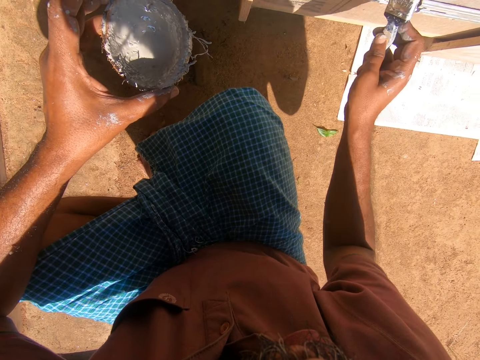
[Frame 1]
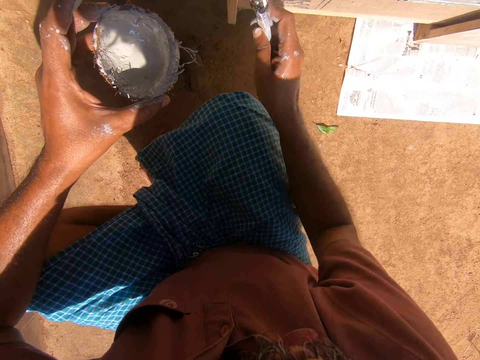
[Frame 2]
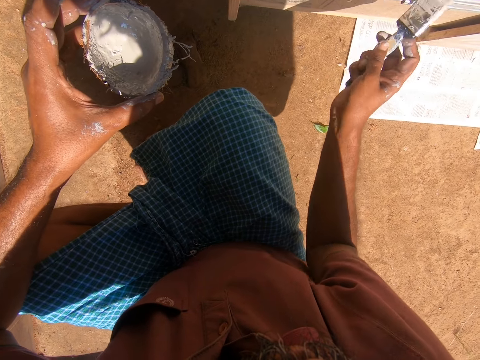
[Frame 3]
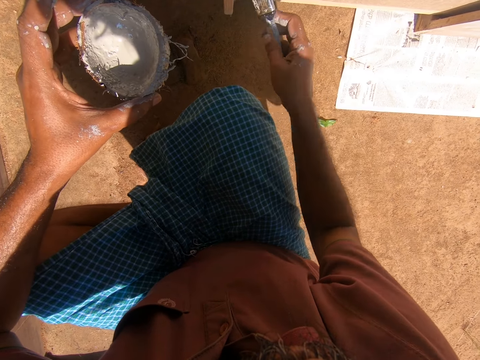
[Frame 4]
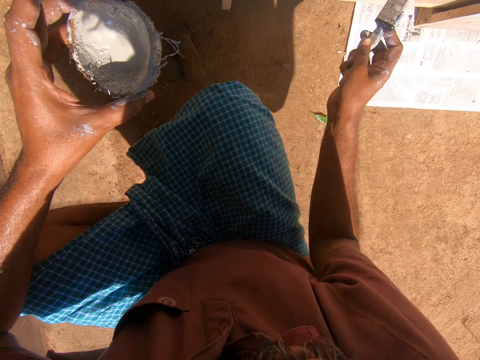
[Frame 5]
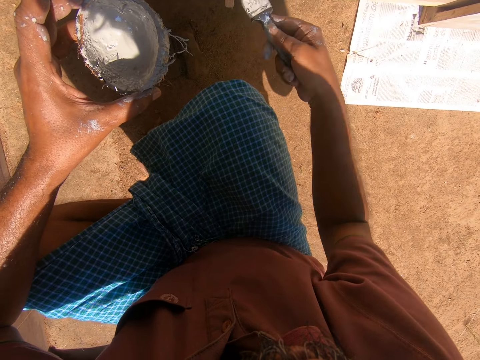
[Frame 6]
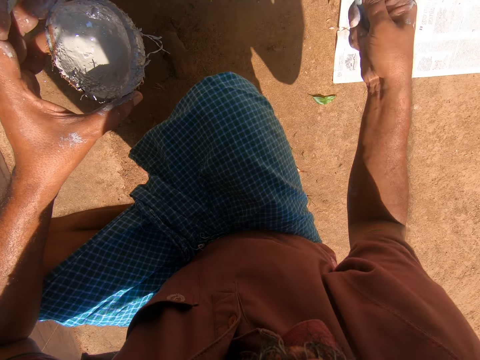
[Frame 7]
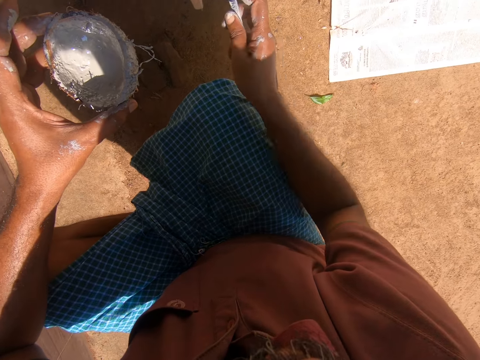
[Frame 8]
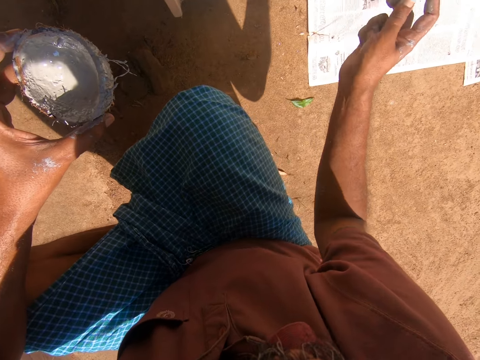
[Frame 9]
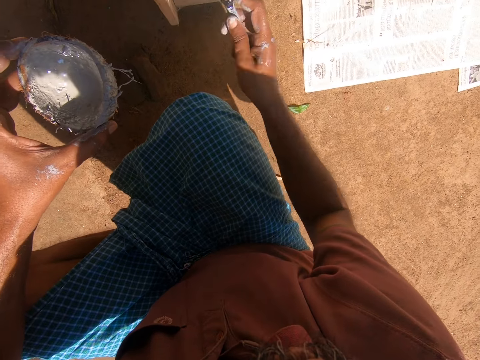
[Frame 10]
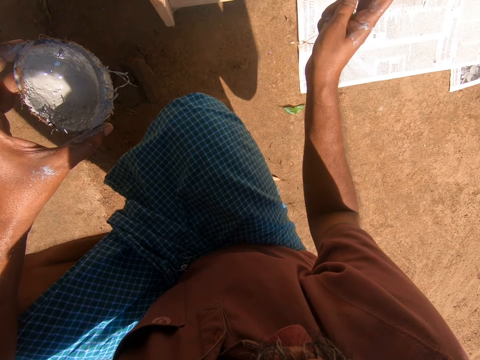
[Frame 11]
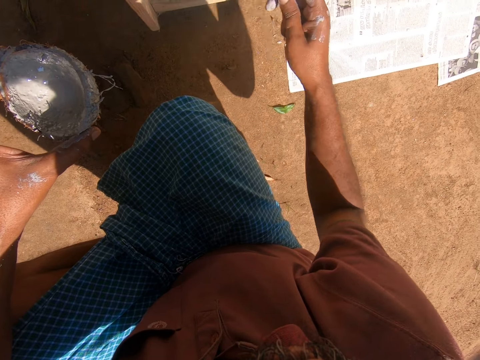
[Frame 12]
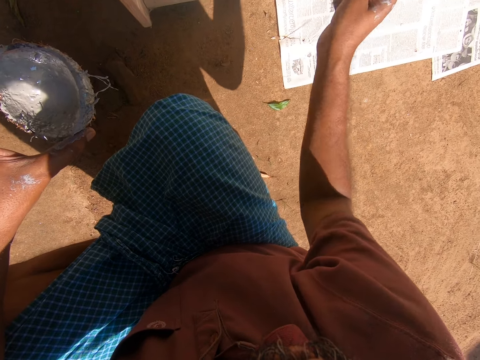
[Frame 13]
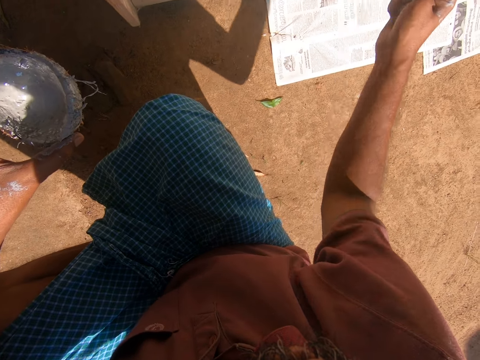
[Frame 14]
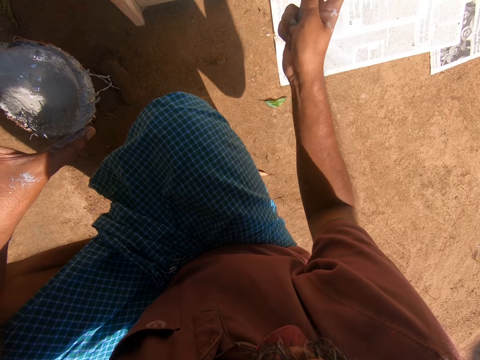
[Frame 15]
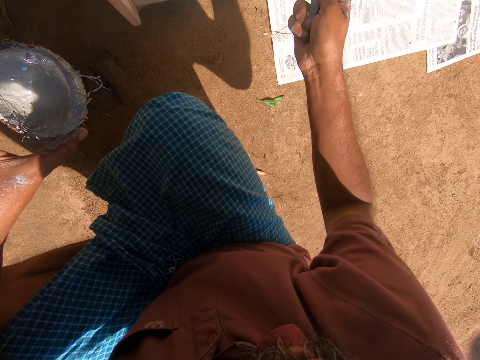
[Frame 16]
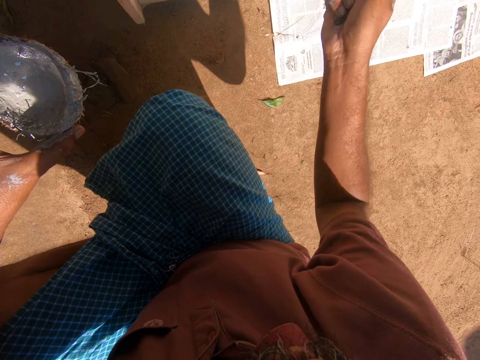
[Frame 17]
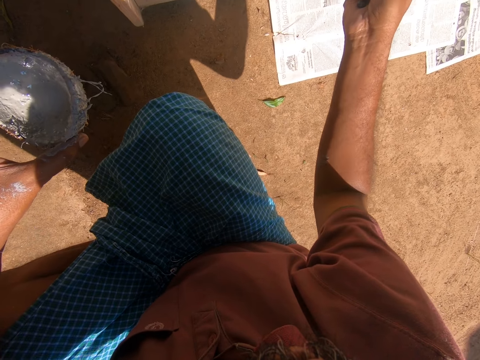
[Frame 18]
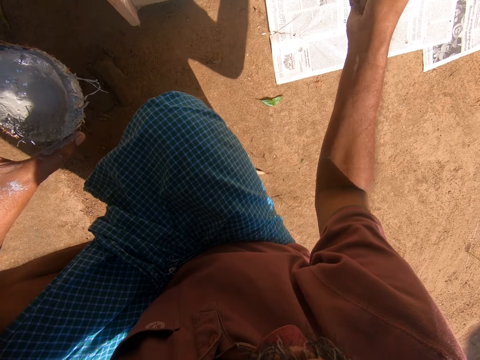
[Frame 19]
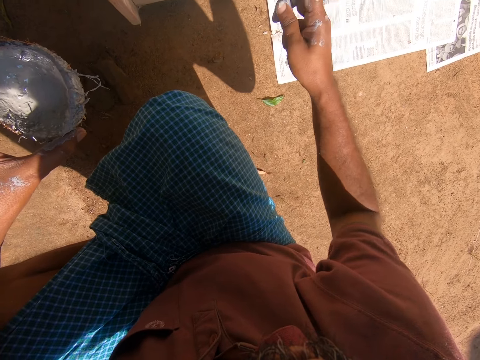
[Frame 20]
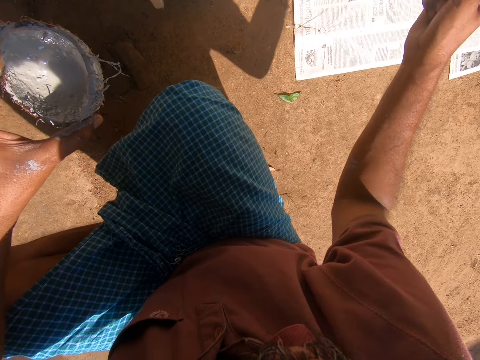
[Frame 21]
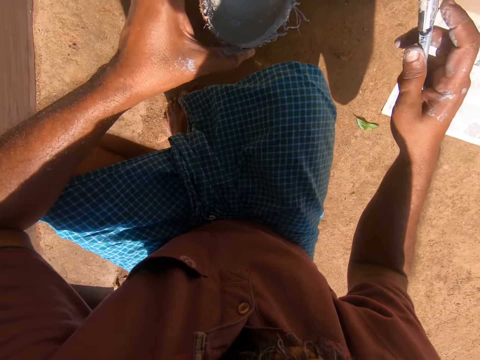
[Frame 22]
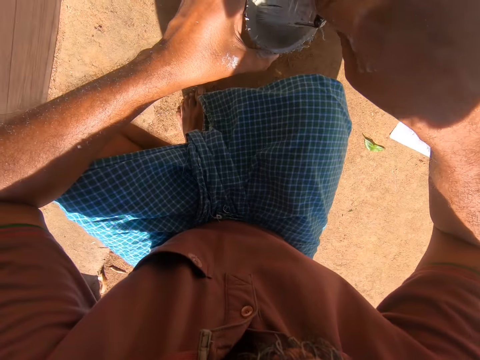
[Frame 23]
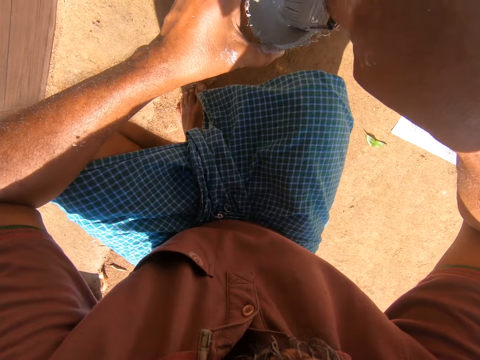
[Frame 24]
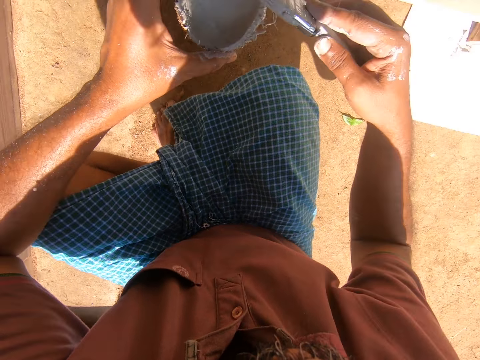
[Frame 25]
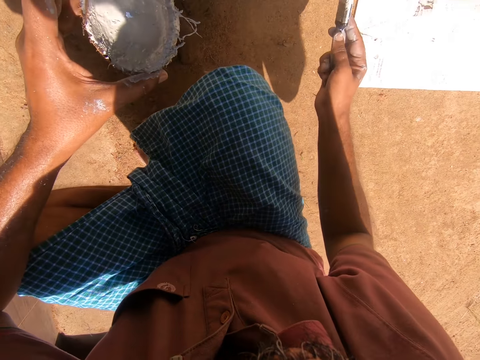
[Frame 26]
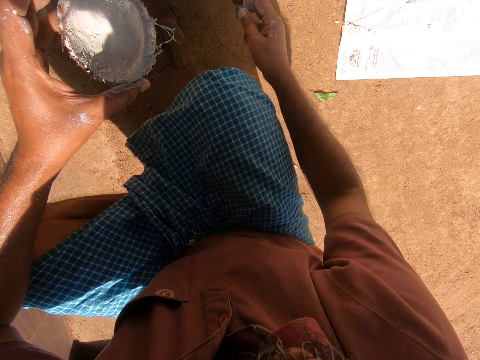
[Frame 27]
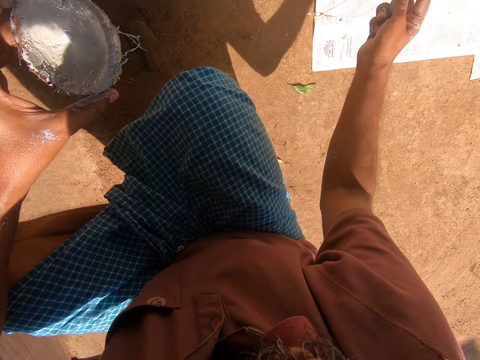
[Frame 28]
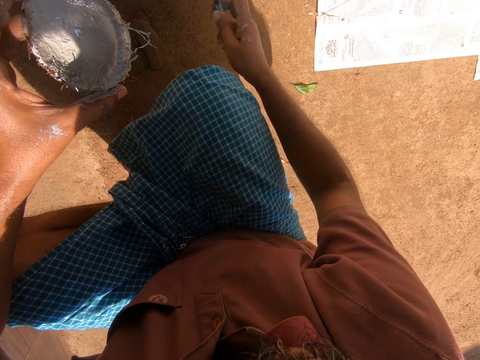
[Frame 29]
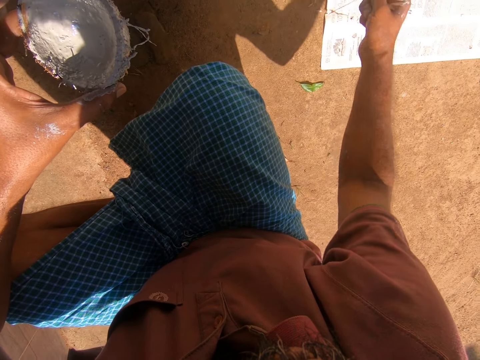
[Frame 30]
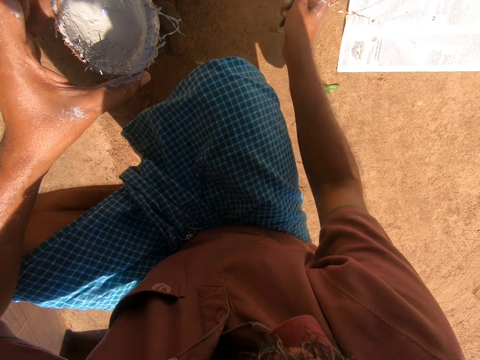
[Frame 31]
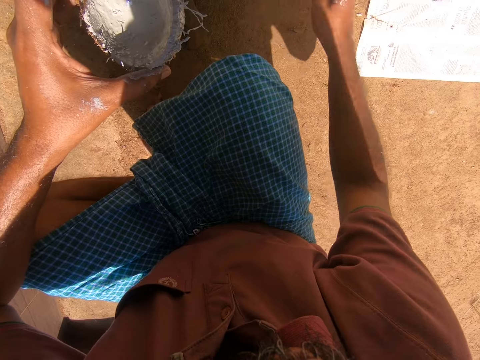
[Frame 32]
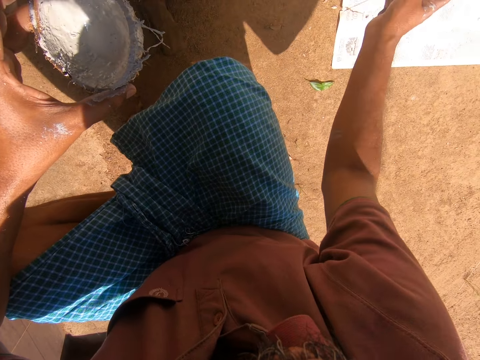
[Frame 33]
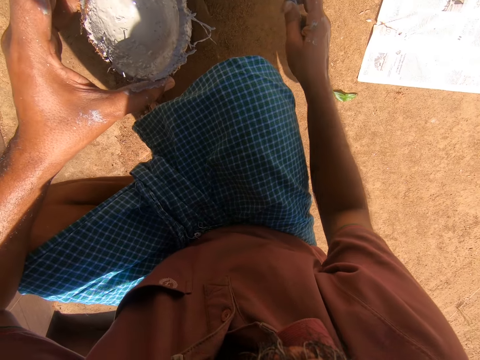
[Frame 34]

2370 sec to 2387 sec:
The camera wearer takes paint from the coconut shell with the paintbrush. They paint the wooden furniture with the paintbrush.

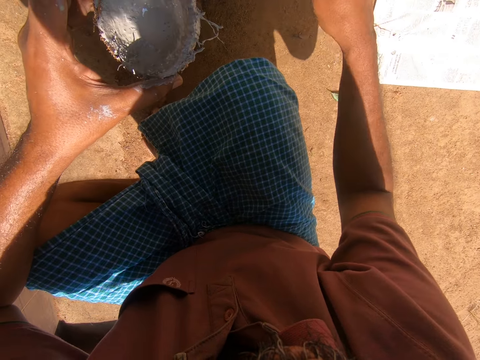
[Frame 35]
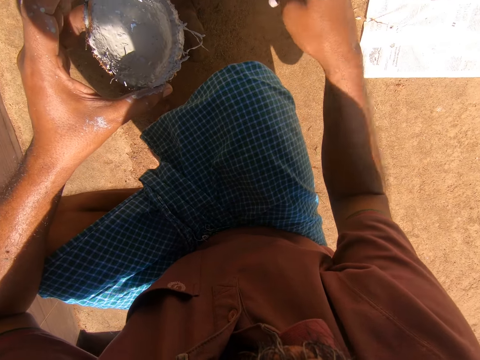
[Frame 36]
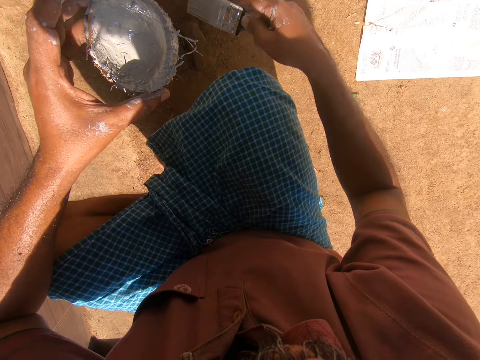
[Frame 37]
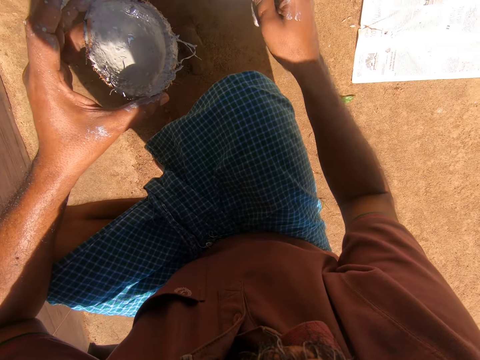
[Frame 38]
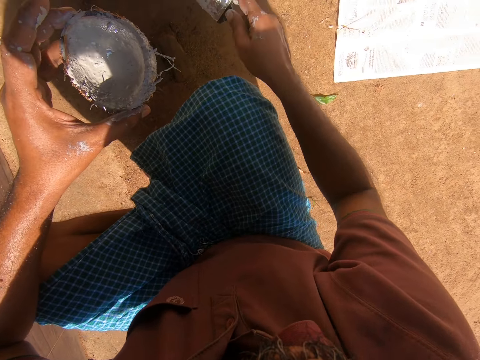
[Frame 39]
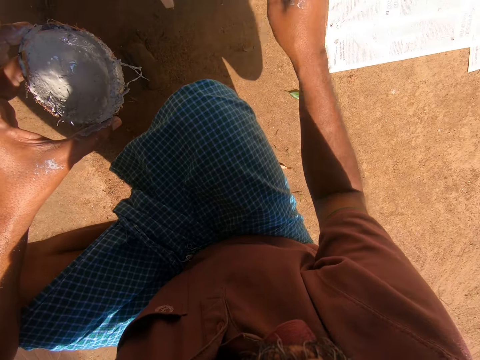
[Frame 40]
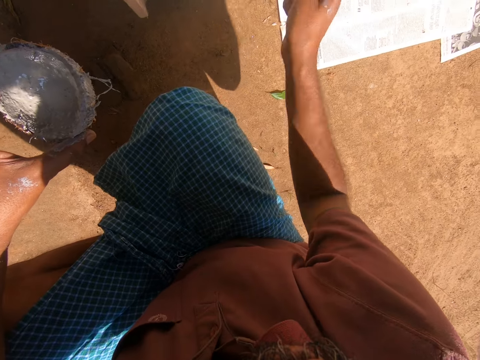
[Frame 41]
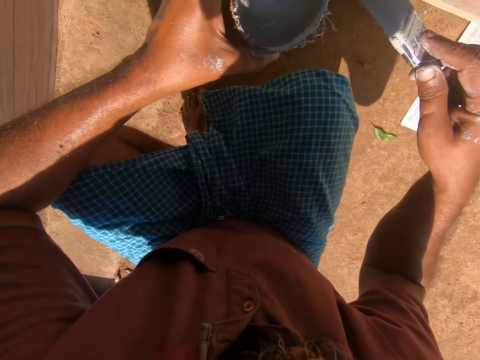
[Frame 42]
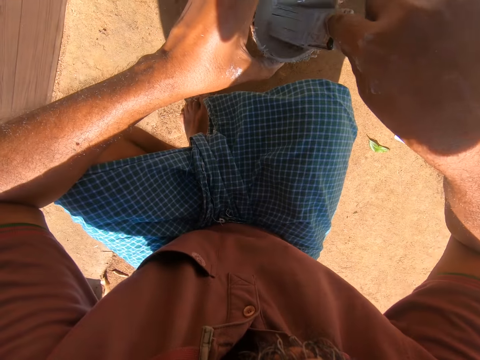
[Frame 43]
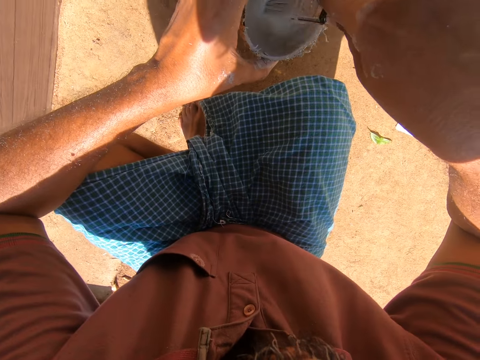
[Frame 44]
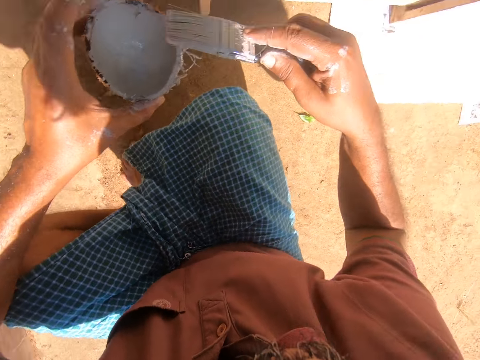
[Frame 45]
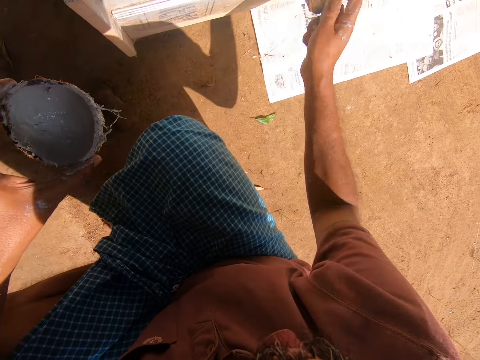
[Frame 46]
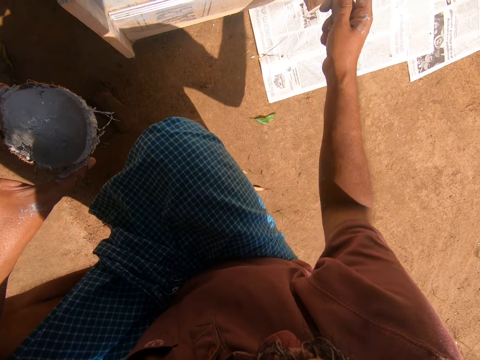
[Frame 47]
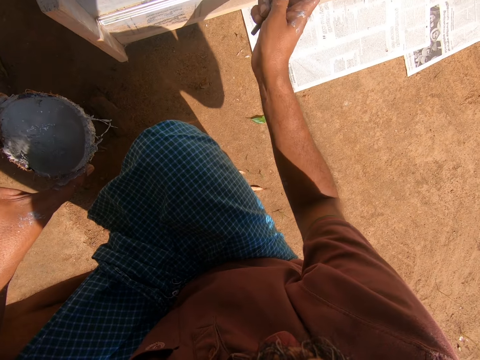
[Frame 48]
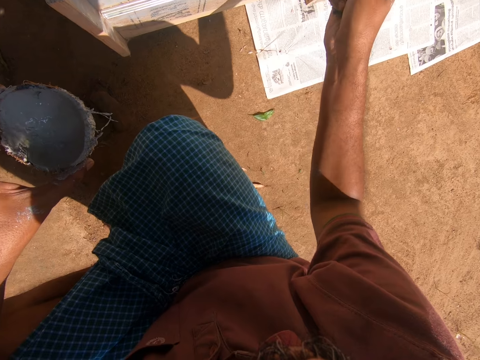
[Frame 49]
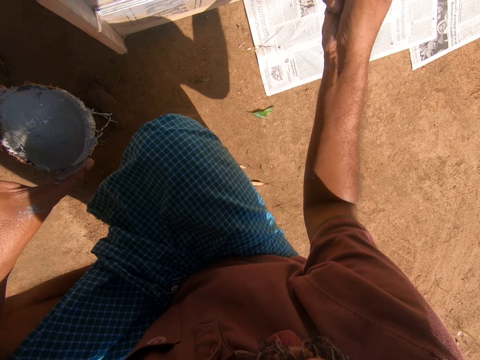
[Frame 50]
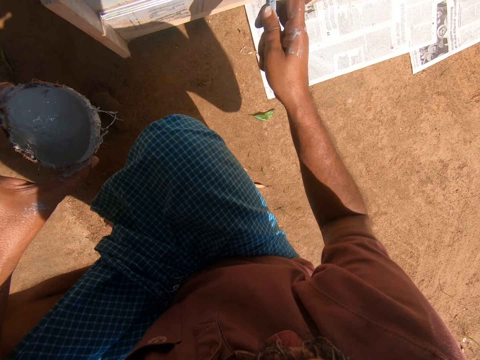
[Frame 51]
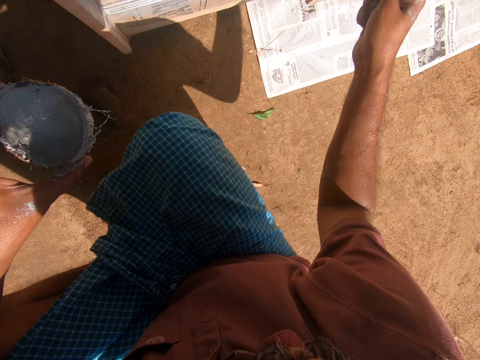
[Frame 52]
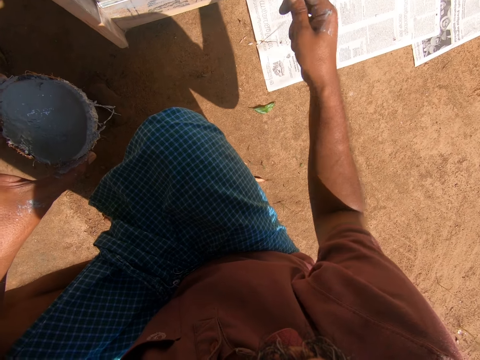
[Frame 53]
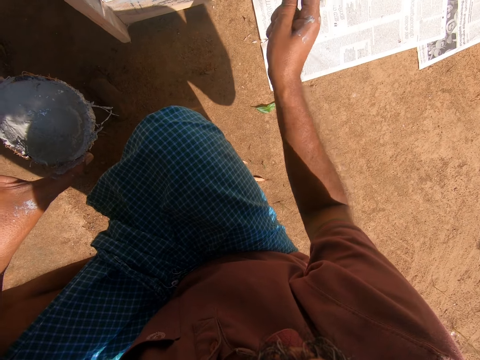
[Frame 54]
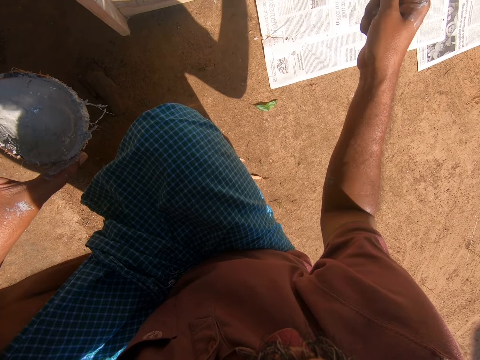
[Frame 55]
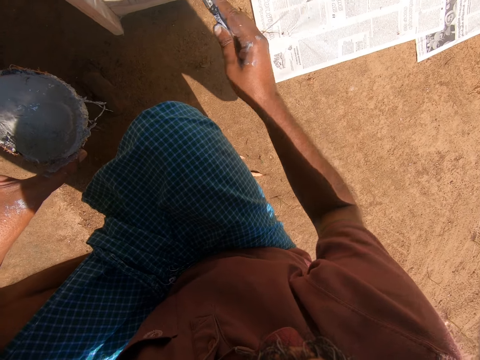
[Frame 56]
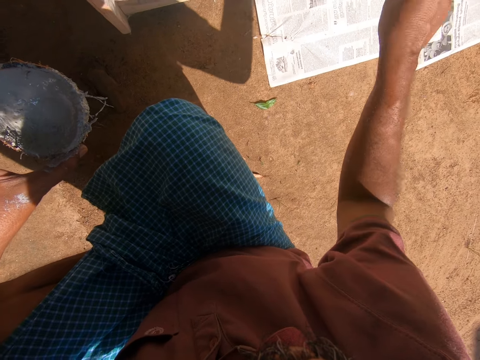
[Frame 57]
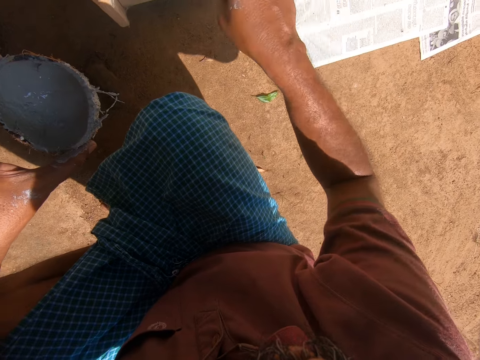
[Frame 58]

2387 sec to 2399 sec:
The camera wearer takes paint from the coconut shell with the paintbrush. They paint the wooden furniture with the paintbrush.
